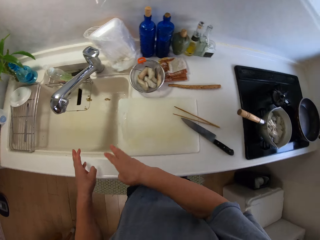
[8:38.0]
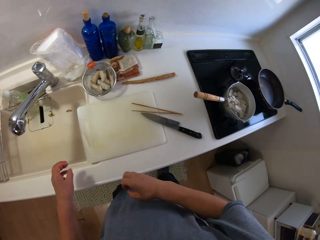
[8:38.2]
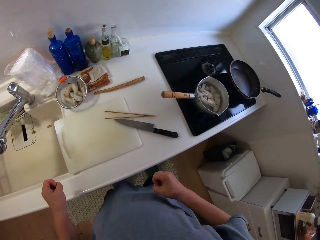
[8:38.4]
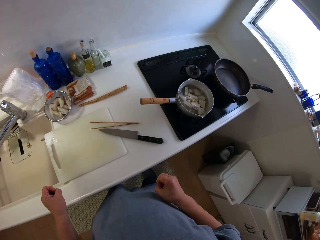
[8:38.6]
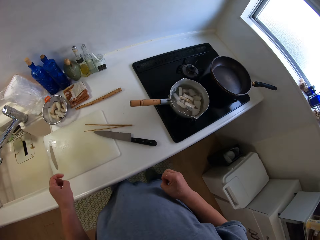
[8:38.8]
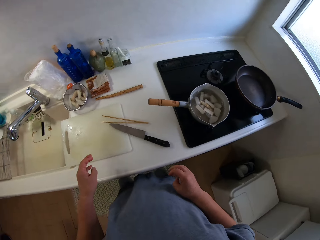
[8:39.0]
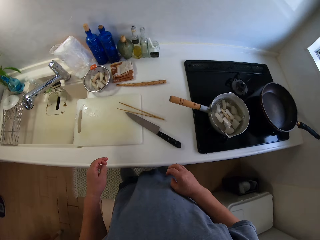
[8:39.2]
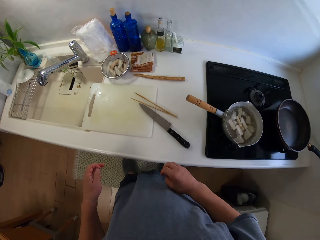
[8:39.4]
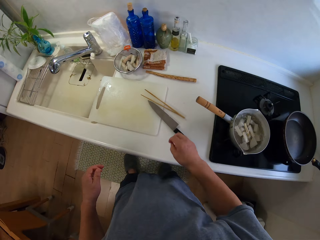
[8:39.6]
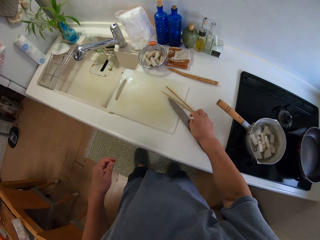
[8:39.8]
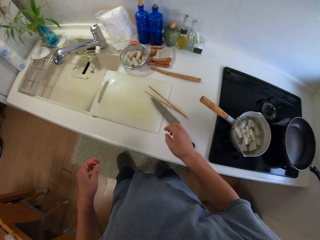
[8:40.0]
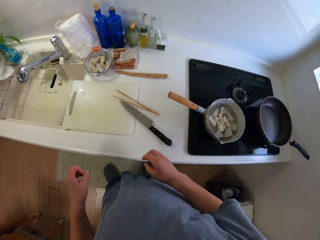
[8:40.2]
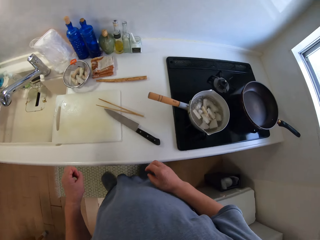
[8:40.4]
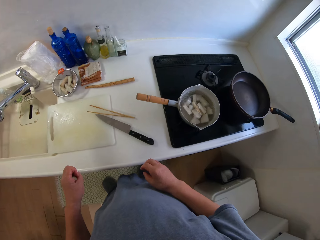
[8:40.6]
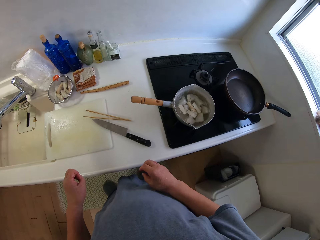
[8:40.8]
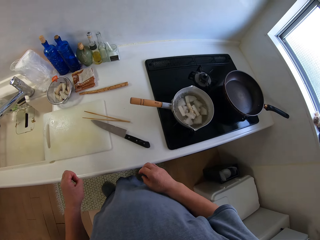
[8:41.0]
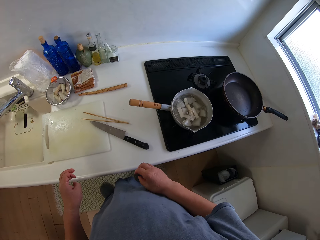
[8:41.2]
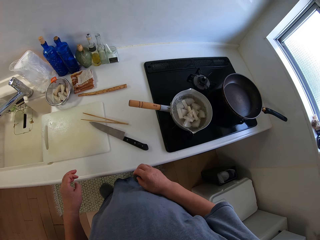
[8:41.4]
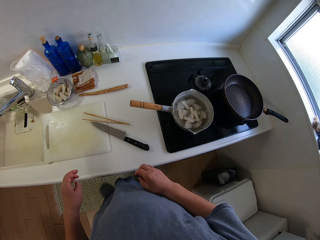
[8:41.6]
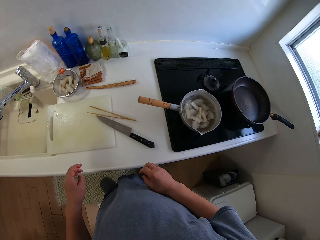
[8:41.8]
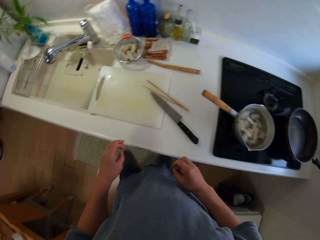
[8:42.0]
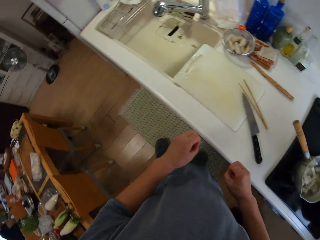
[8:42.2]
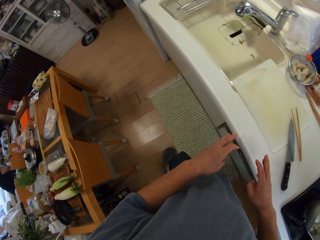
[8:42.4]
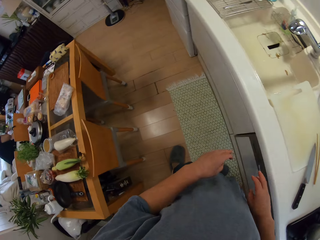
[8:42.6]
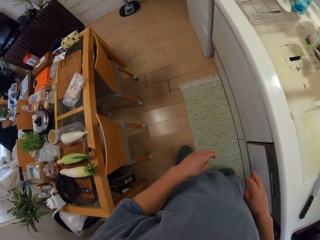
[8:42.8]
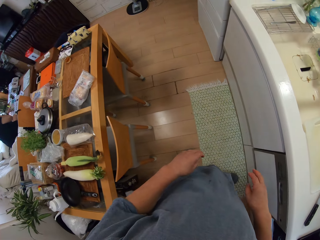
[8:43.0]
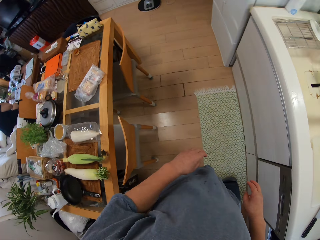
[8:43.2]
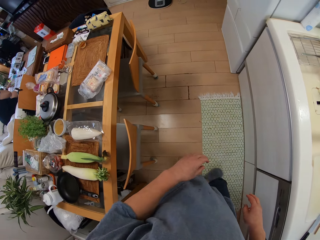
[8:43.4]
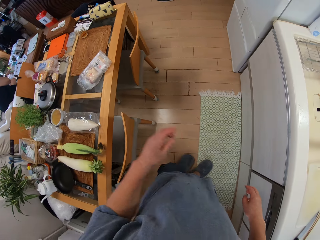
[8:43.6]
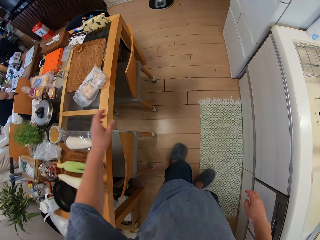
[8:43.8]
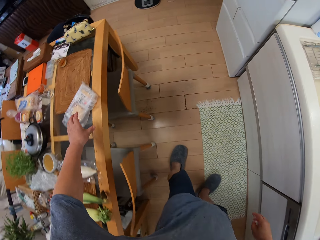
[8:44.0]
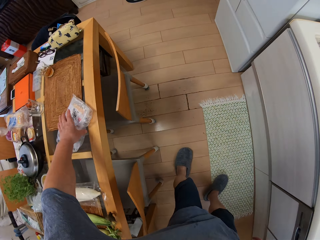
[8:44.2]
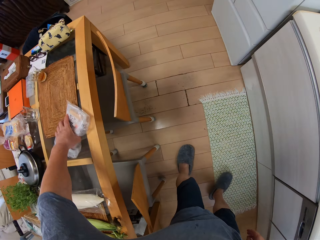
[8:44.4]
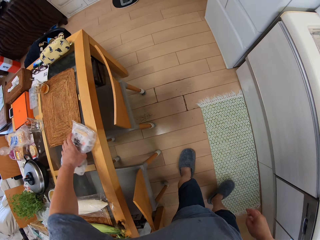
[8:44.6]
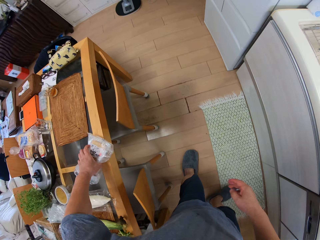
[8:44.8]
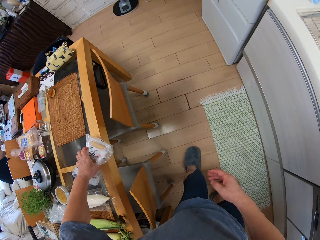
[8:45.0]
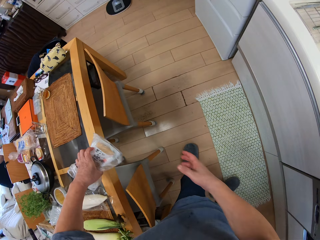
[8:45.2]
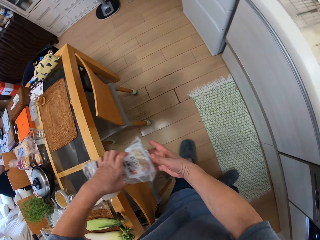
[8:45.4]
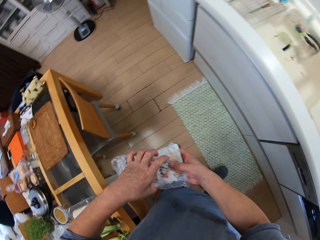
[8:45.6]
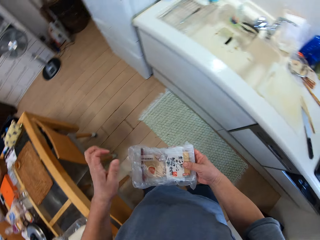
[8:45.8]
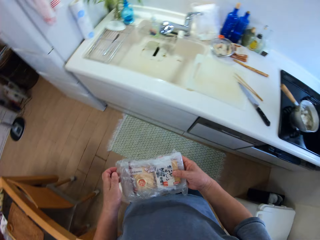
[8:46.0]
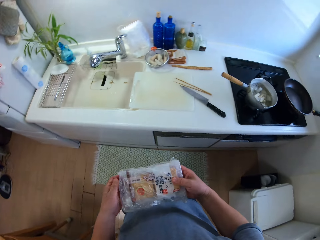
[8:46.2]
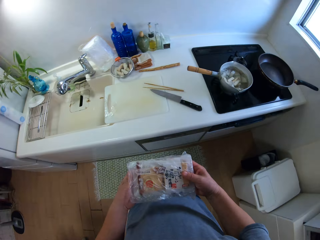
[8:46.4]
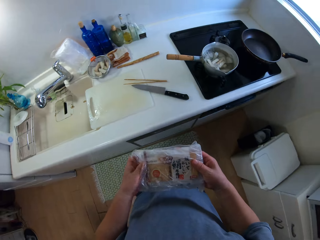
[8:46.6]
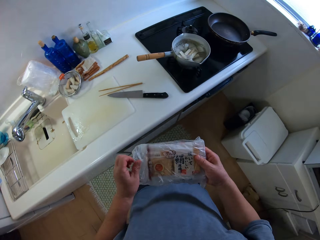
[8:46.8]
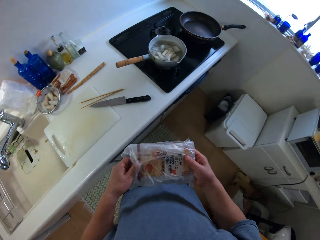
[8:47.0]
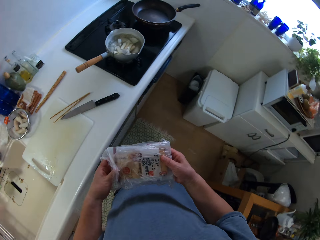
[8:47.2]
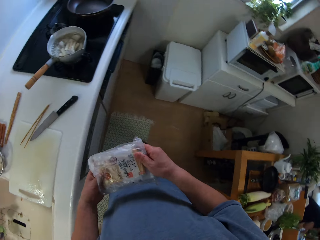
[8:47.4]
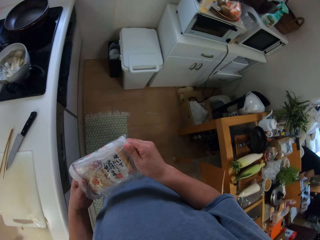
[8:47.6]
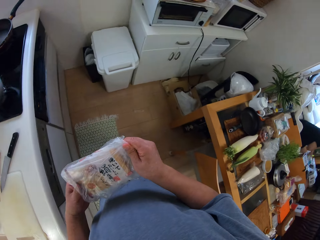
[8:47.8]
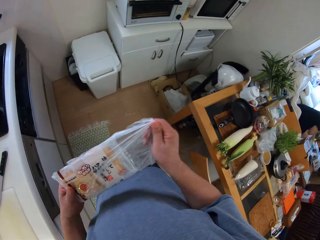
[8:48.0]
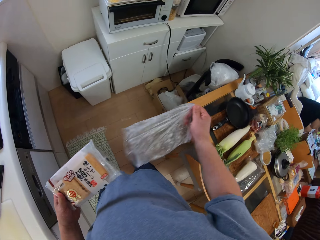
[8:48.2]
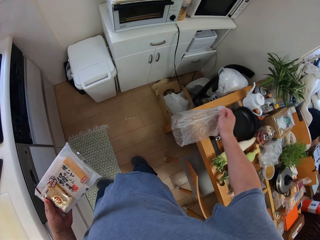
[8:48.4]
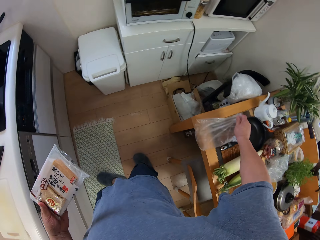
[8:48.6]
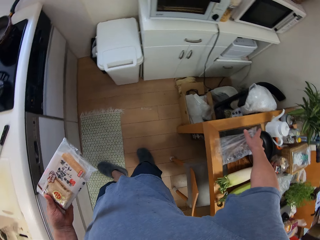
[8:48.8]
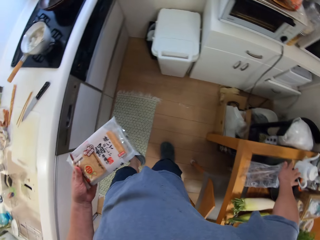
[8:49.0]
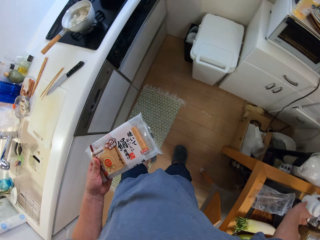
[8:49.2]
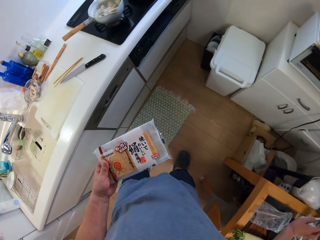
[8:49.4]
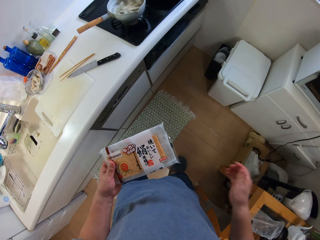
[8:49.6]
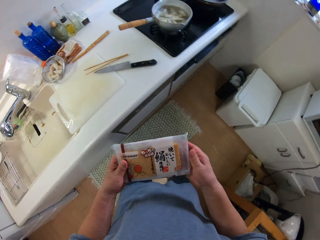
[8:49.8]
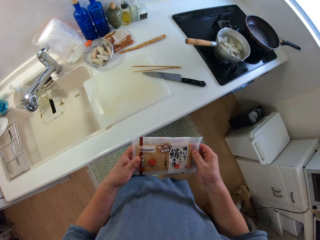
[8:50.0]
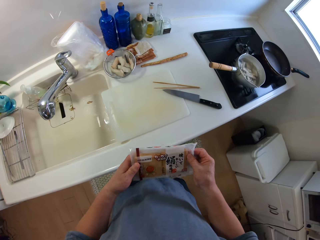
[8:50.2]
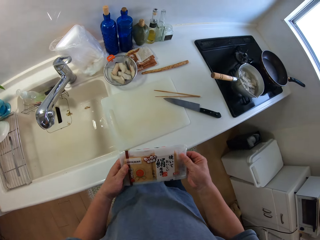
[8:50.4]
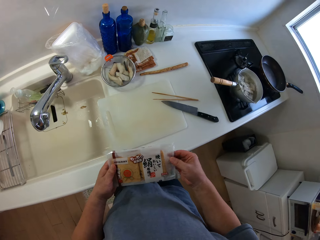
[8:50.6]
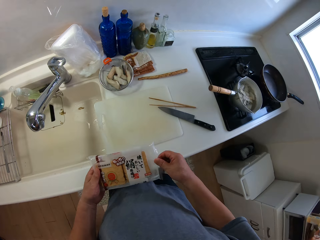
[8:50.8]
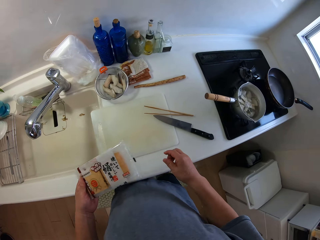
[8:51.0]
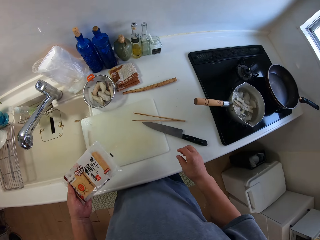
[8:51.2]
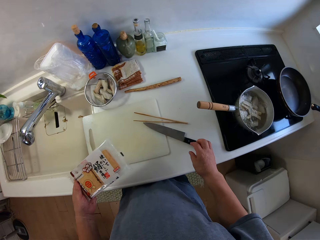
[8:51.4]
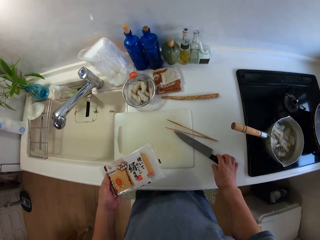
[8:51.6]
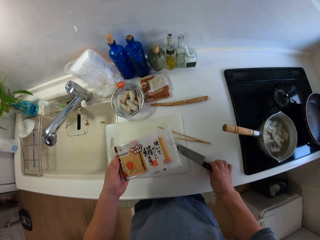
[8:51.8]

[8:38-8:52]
The camera wearer looks around. They stand in the kitchen. They pick up a pack or sachet from the table. They hold the pack. They put down the polythene paper. They place the sachet on the table.

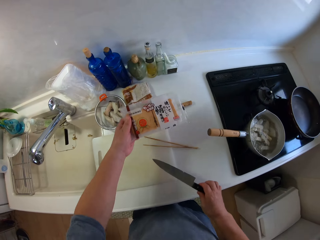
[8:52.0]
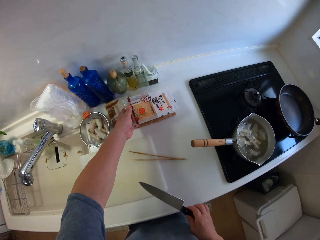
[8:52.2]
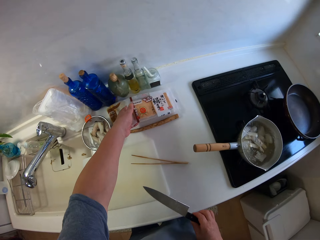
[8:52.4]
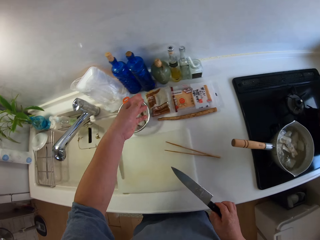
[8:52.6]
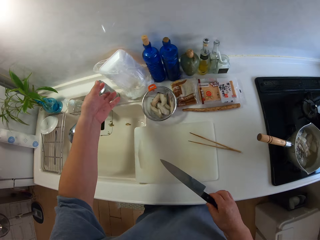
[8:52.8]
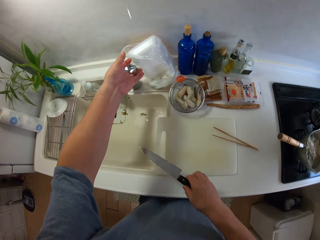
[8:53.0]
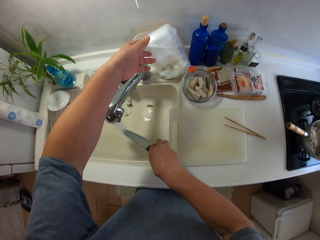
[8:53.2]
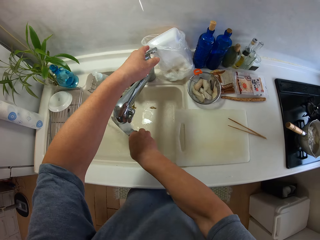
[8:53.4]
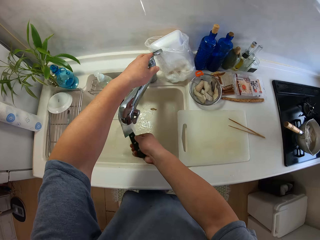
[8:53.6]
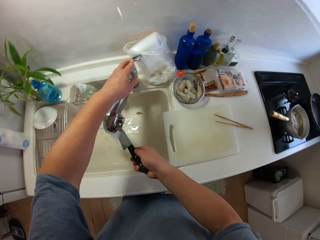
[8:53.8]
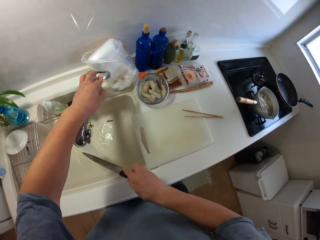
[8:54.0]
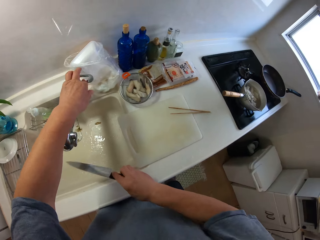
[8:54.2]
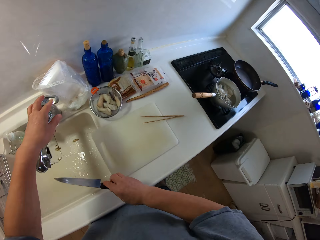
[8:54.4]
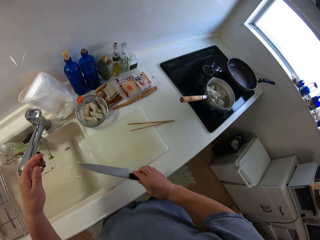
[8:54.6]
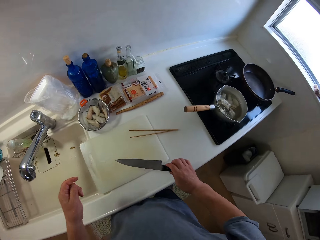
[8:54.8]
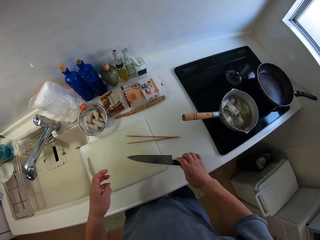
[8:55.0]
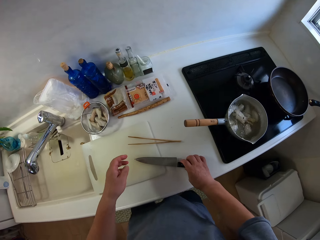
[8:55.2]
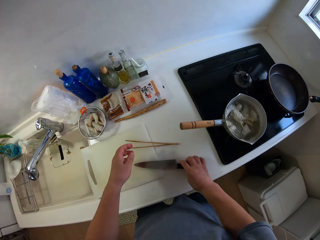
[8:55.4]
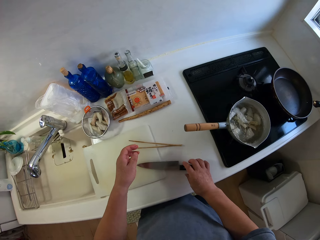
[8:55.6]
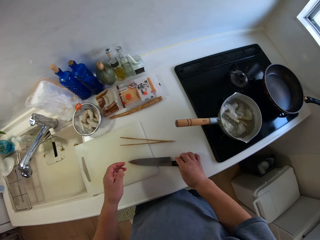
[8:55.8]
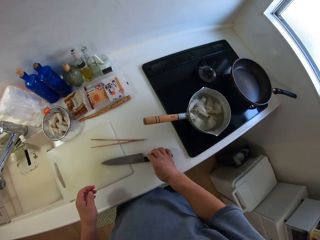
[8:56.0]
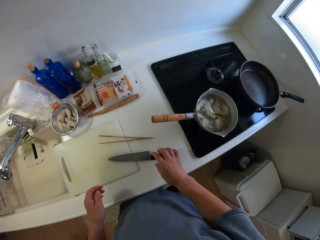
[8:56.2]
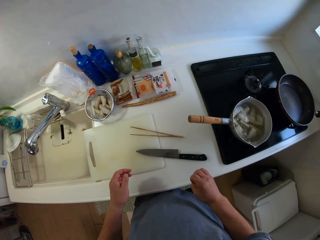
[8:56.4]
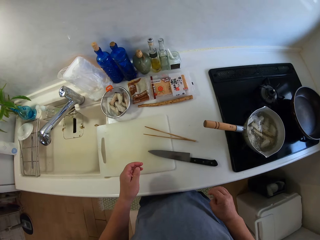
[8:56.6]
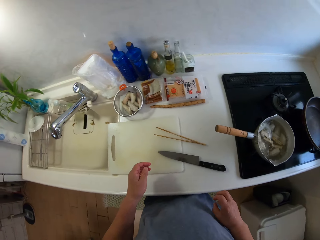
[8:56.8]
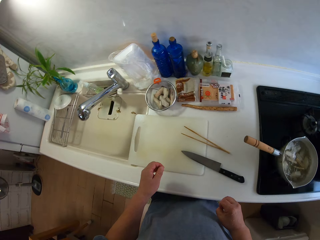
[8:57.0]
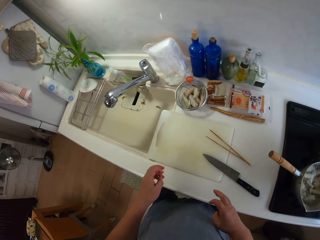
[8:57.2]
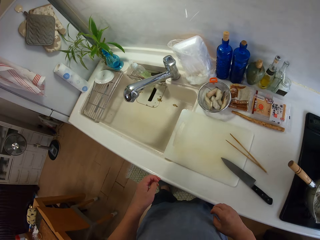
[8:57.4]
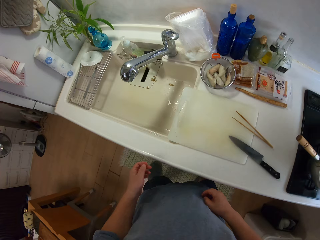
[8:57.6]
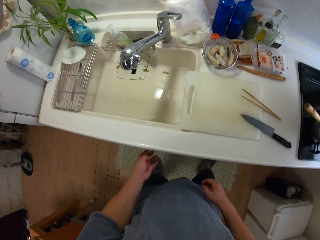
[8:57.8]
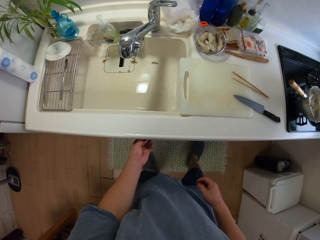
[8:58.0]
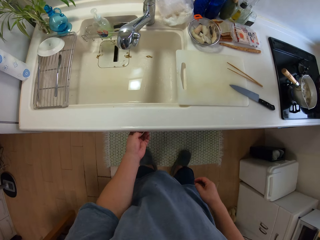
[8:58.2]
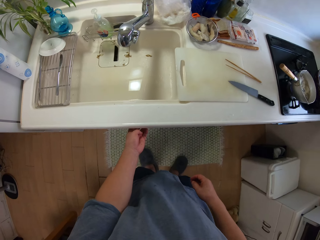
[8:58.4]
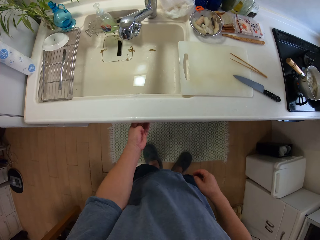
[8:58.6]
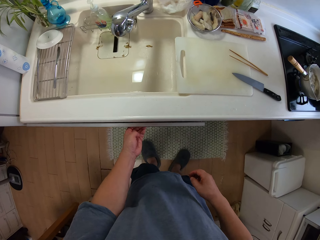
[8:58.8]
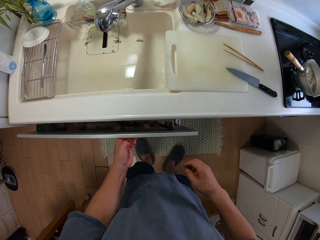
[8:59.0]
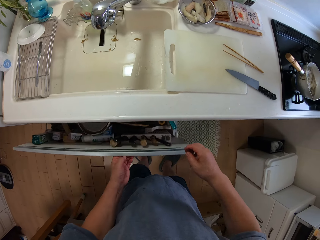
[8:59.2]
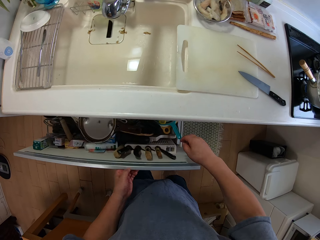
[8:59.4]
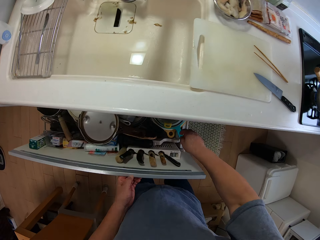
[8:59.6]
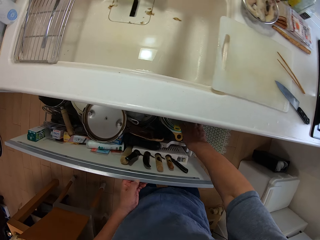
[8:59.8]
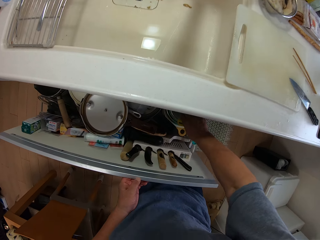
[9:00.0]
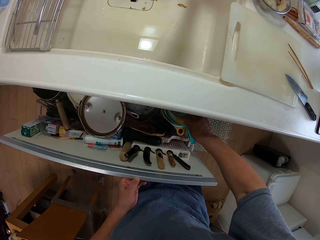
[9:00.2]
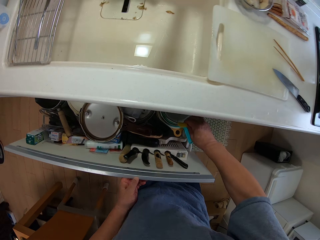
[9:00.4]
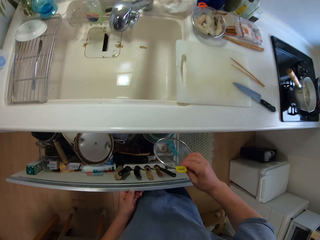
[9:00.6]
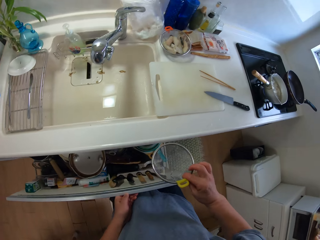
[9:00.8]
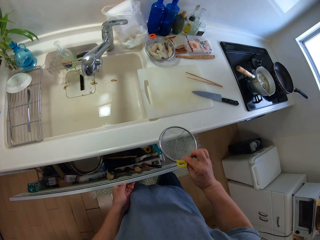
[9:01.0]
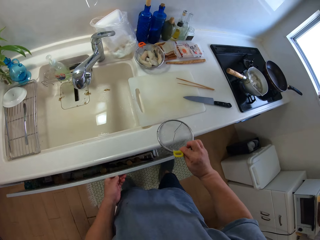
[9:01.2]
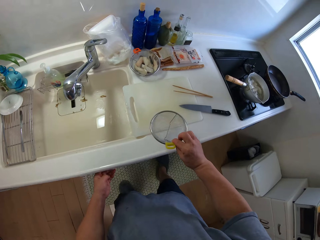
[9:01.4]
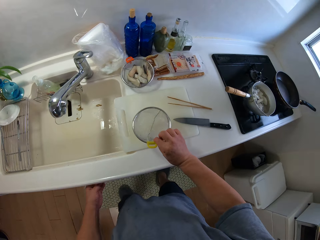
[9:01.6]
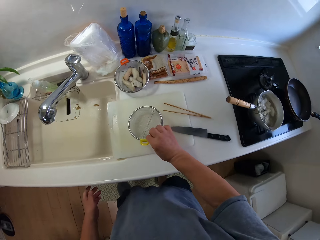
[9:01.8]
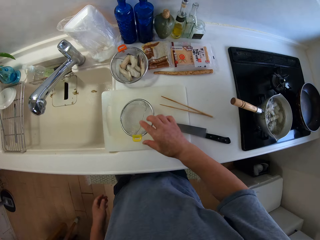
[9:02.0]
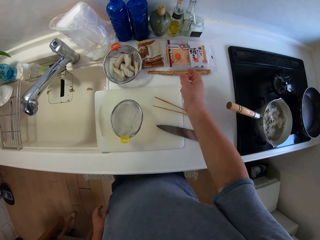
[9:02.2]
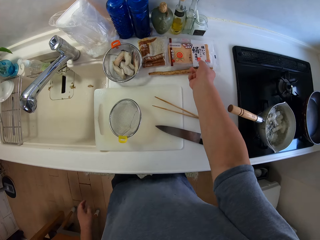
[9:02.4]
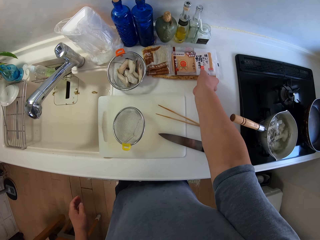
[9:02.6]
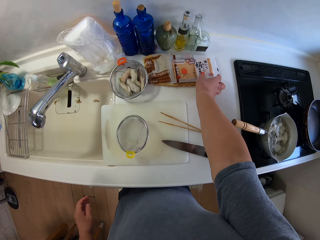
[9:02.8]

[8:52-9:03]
The camera wearer drops the pack on the sink. They wash the knife. They put on the tap. They put off the tap. They look around. They drop the knife. They open the drawer. They pick out the sieve in the drawer. They close the drawer. They drop the sieve on the sink.
